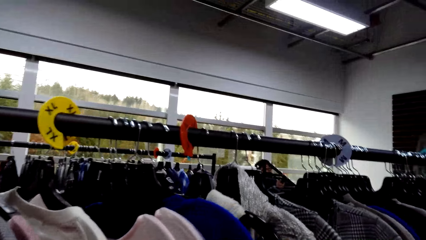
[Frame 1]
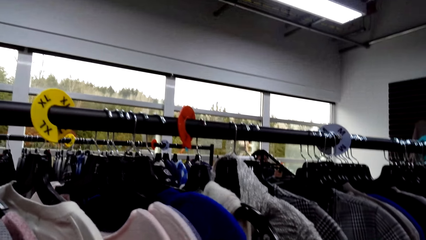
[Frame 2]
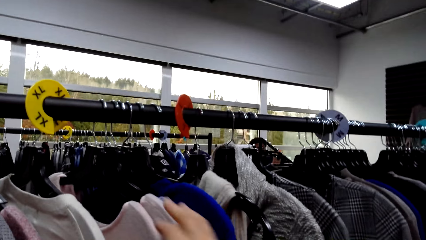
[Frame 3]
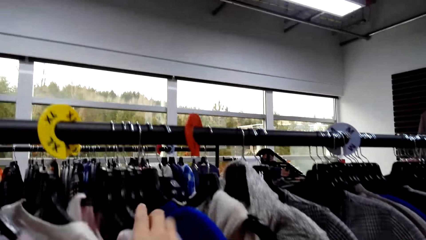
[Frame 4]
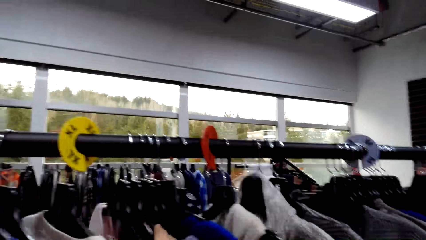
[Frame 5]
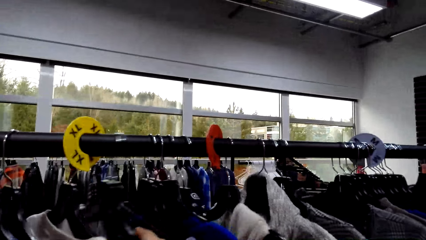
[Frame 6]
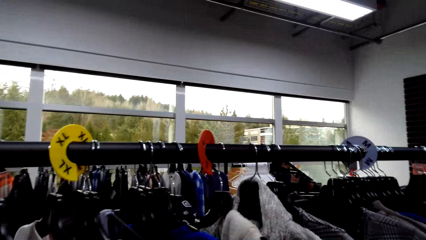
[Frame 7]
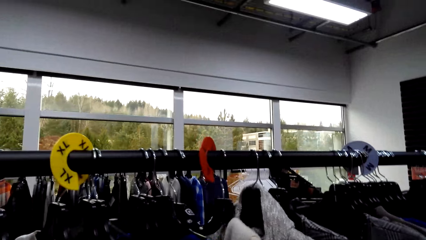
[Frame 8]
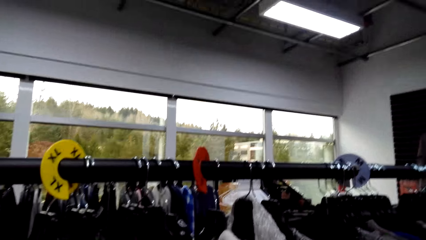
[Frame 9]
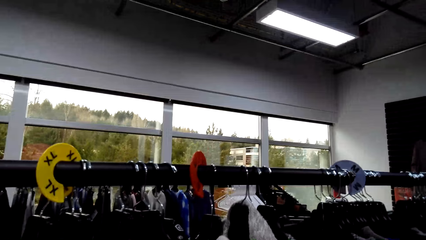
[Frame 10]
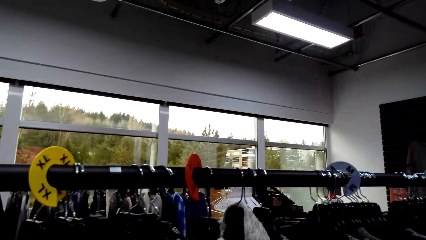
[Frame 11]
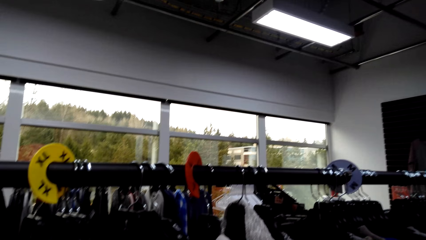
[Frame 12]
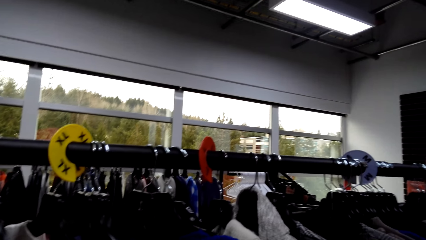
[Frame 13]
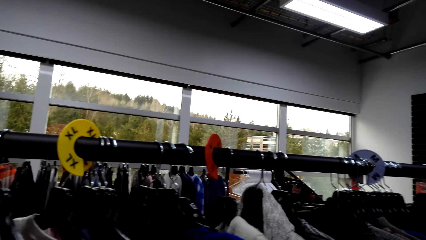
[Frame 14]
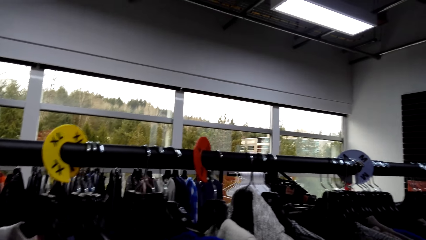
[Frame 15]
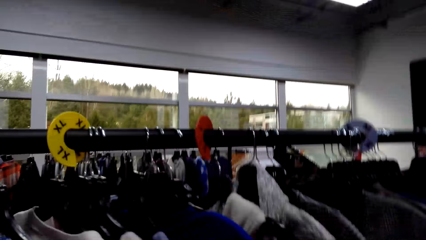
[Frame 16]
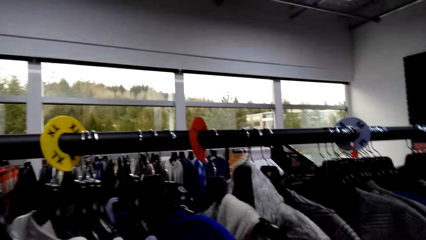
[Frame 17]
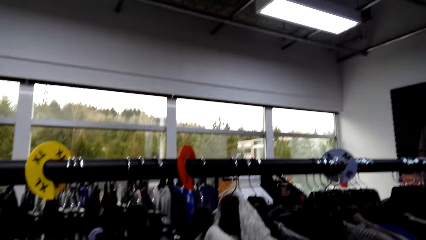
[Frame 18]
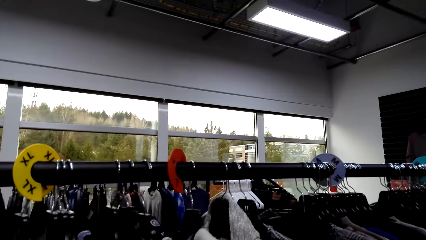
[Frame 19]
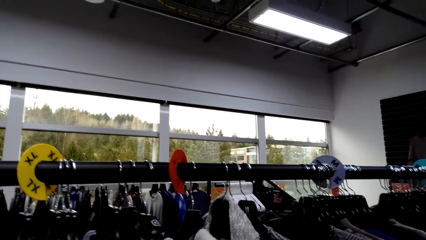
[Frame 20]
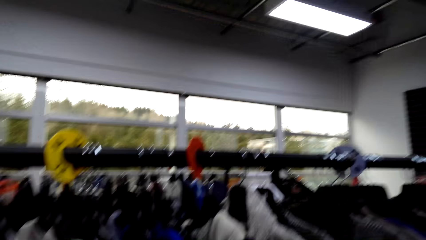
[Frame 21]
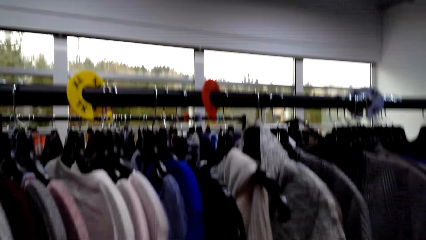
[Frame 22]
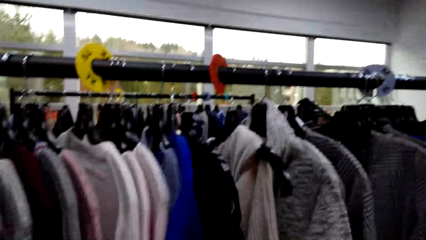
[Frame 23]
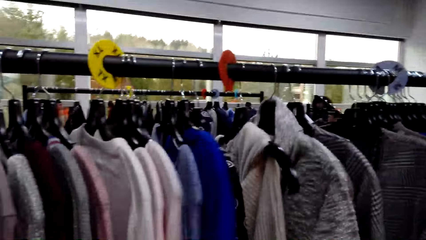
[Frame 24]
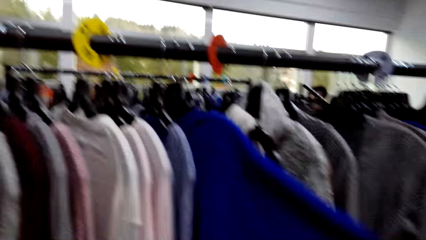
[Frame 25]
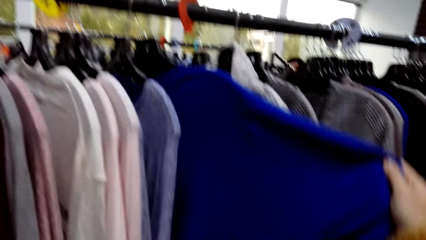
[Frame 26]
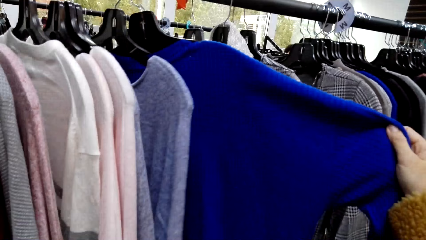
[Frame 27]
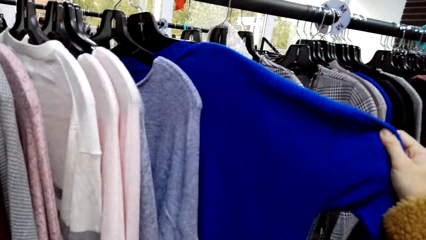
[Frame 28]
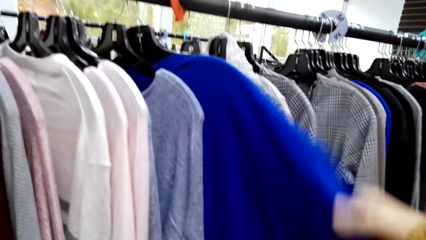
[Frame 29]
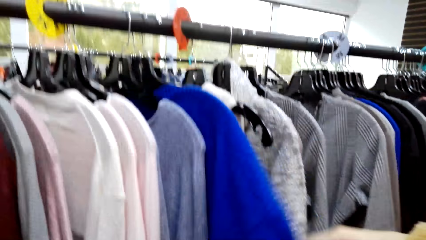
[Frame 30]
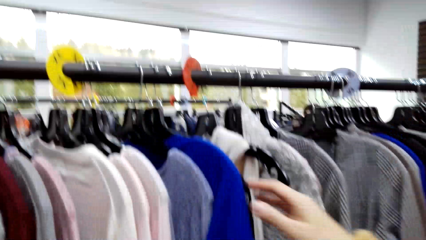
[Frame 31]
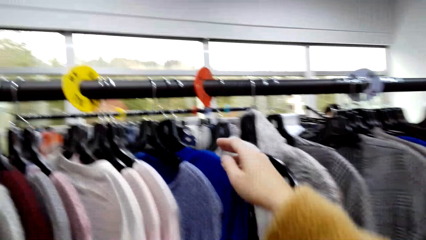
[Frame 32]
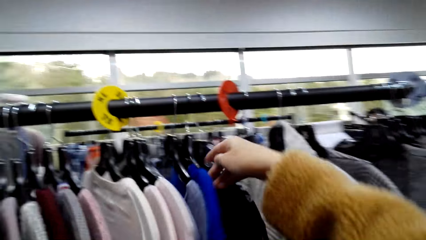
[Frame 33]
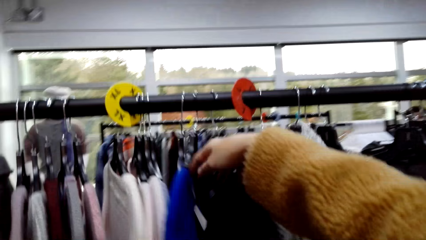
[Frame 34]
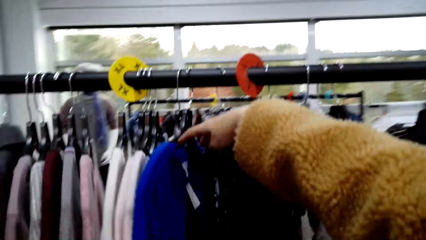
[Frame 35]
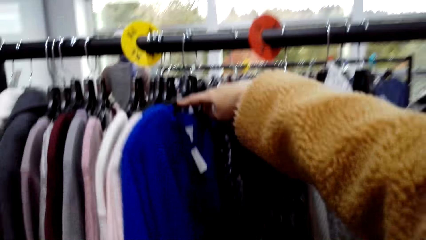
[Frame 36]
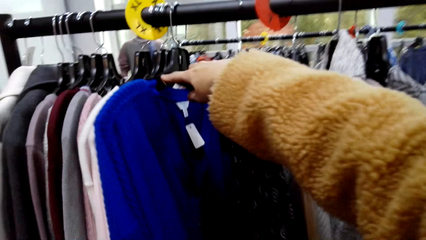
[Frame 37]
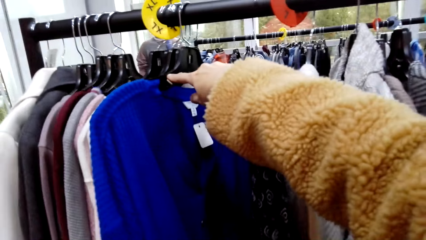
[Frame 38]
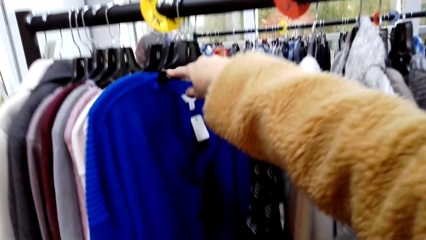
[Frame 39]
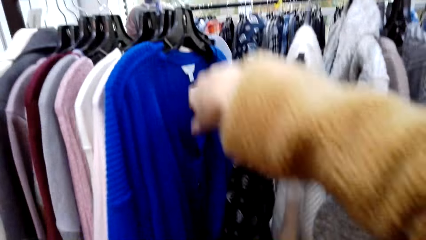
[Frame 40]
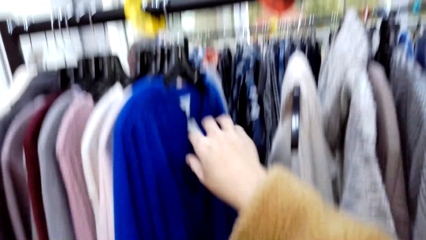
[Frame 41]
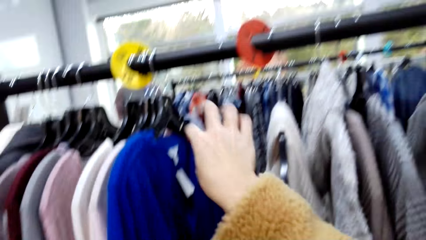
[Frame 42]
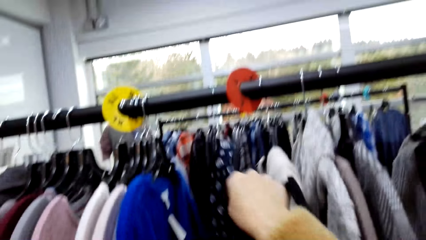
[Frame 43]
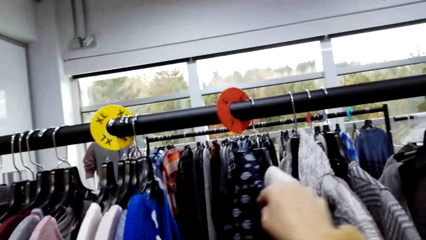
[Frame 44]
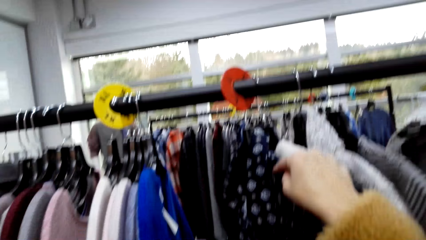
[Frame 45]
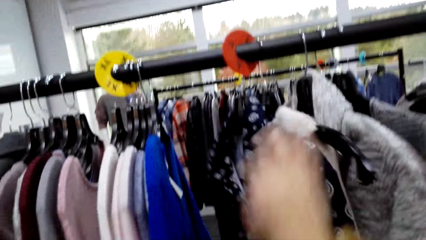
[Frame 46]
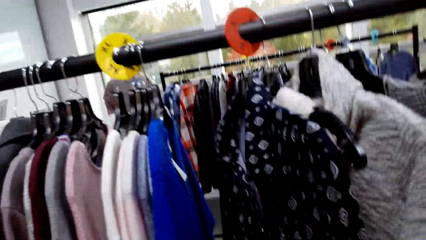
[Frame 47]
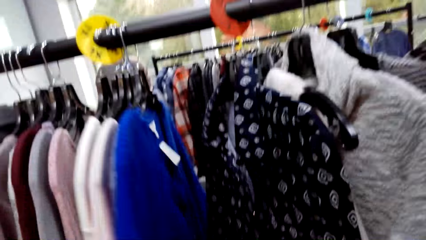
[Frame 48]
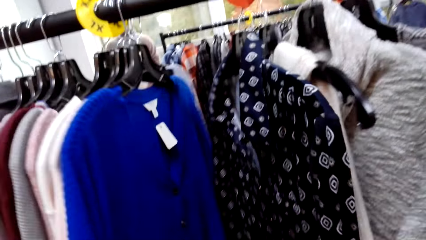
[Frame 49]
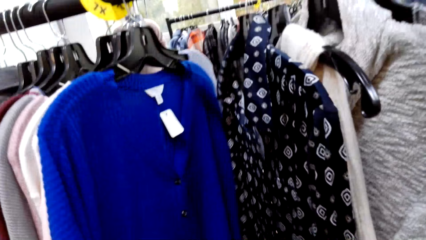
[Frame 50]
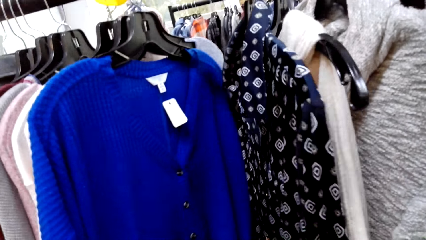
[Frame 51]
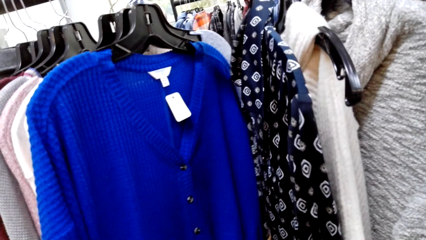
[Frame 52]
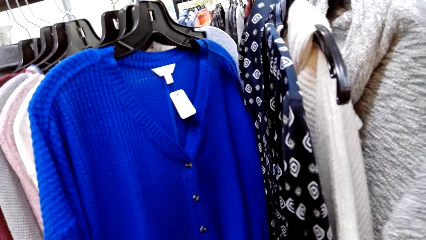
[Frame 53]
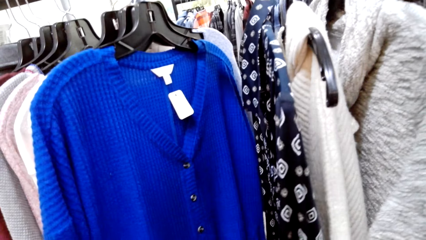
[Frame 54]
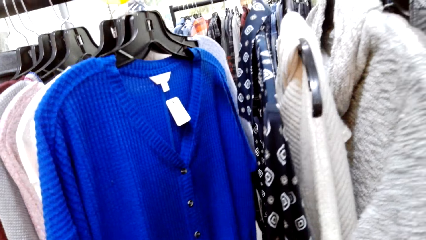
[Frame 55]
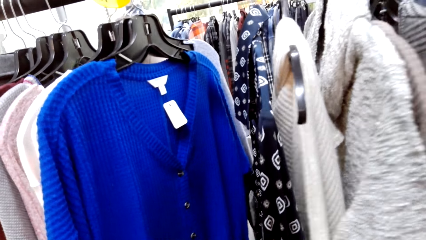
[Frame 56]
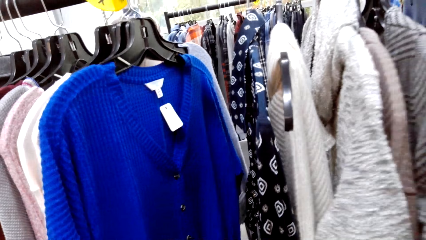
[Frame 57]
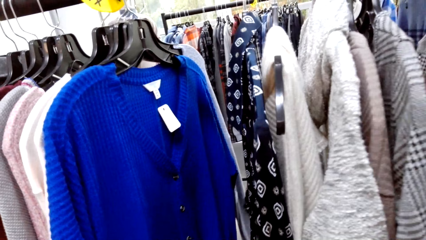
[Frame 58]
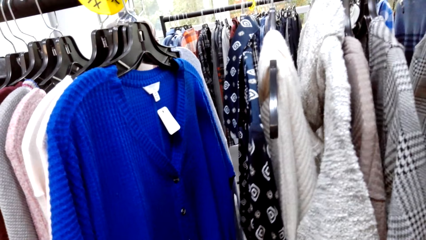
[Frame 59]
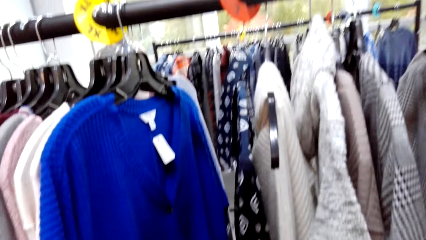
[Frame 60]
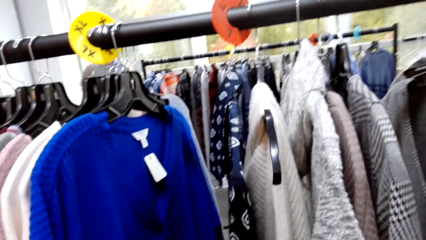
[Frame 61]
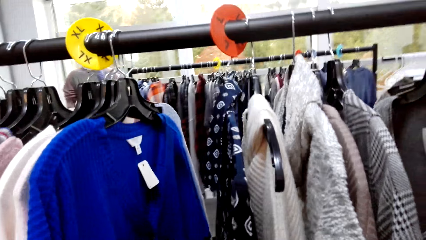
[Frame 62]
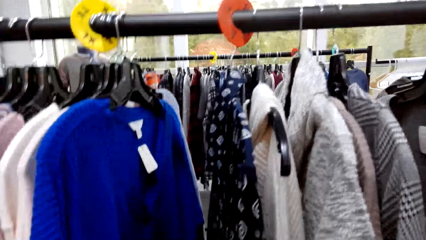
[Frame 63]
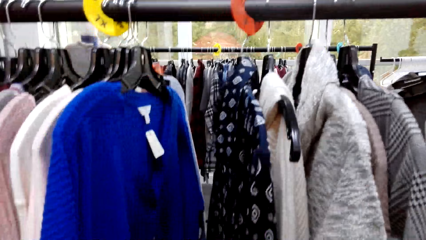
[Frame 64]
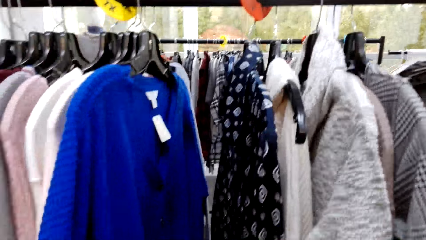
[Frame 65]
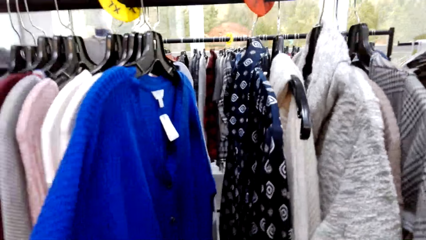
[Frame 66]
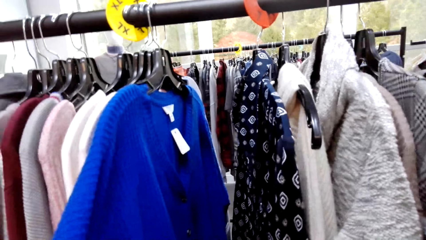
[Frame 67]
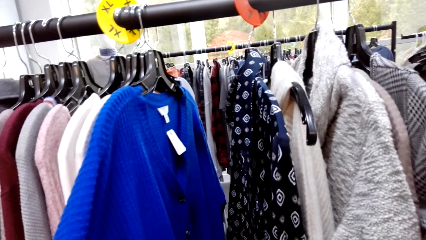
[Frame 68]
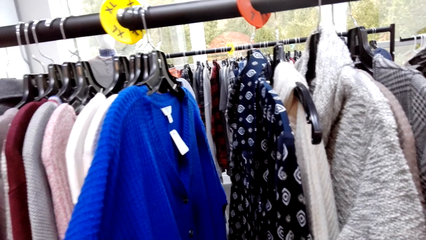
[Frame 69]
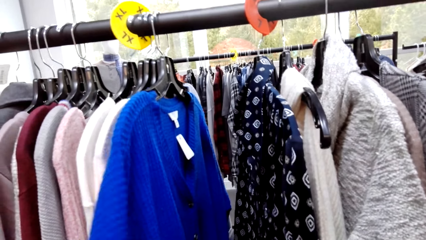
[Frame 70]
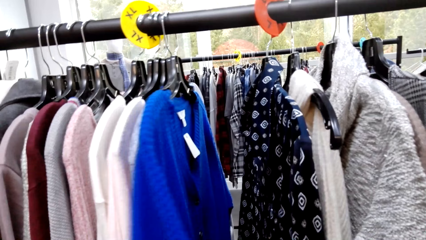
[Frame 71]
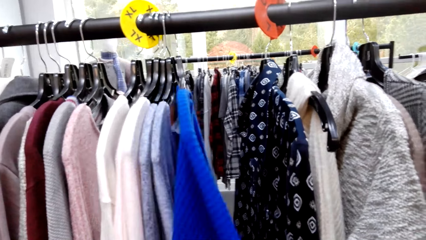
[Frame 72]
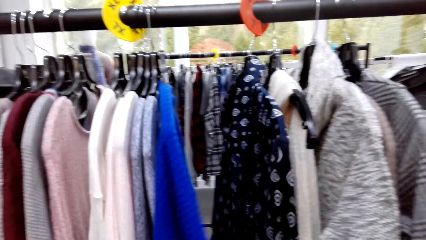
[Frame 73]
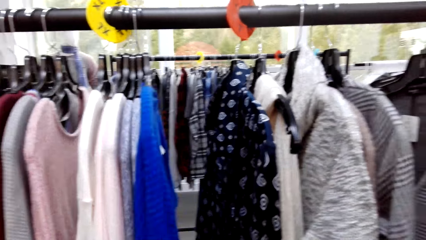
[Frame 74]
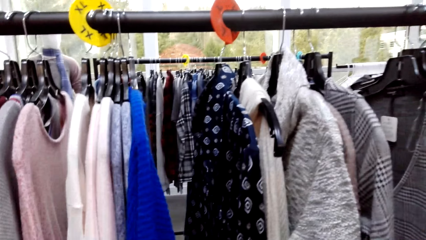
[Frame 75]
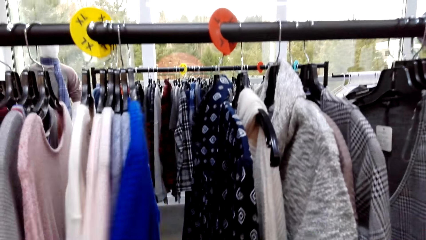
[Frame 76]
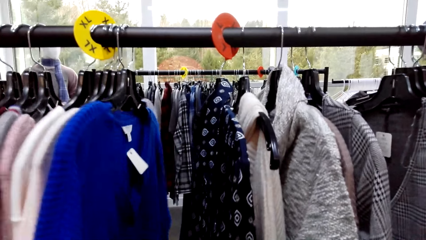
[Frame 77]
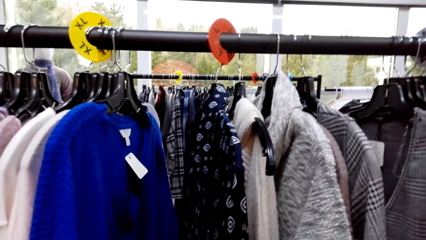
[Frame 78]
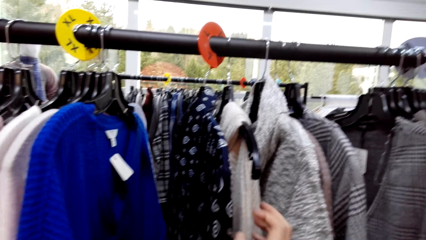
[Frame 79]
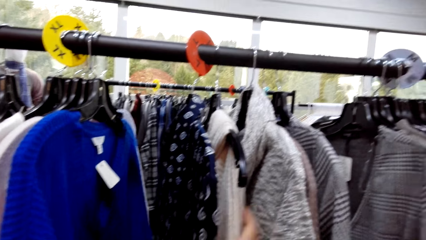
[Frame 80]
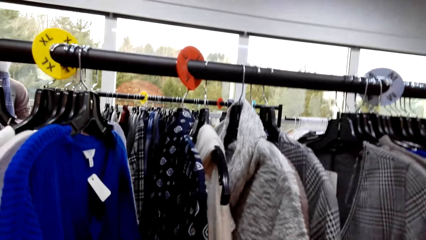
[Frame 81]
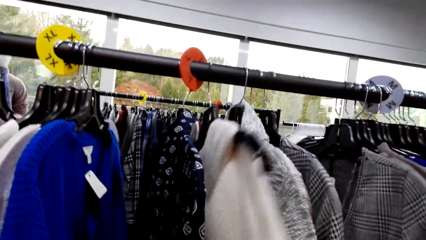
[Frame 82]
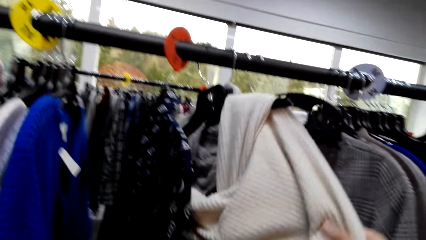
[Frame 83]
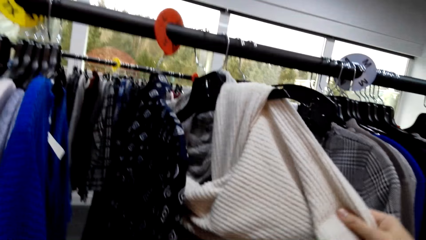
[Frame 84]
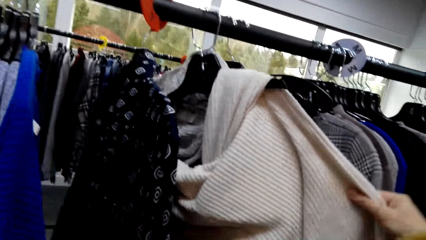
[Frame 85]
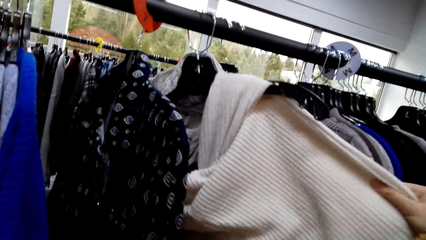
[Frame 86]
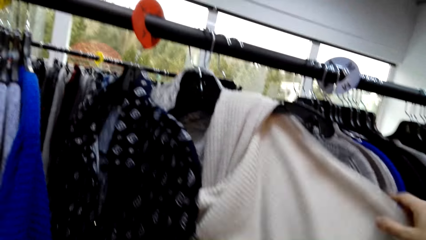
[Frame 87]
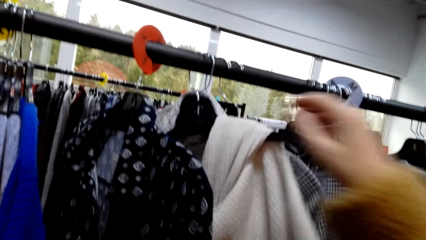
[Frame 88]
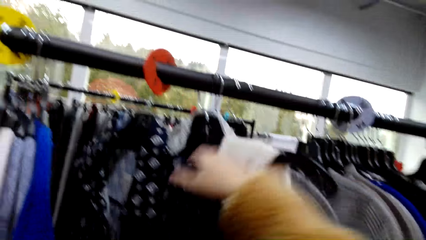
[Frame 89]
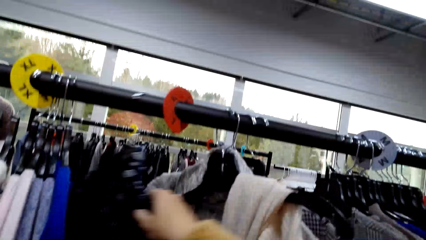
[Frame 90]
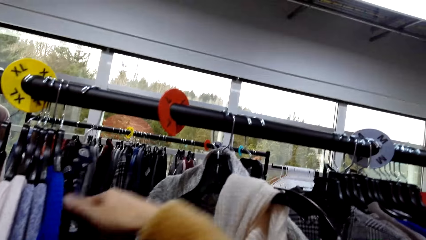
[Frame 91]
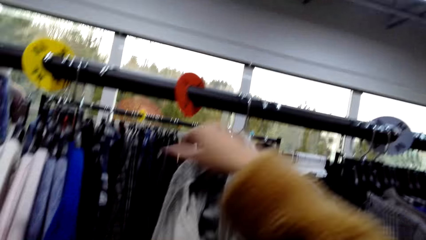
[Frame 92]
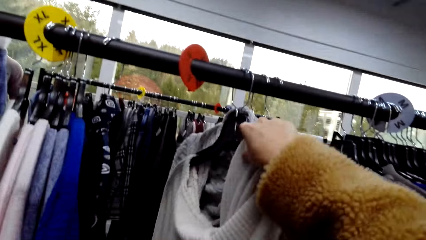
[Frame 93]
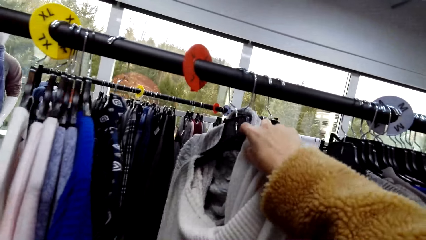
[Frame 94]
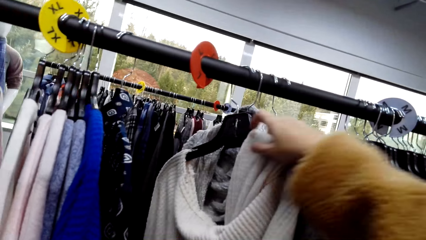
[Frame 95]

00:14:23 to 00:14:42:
The camera wearer inspects the clothes on the rack. A man talks to the camera wearer. The camera wearer inspects the clothes on the rack.
